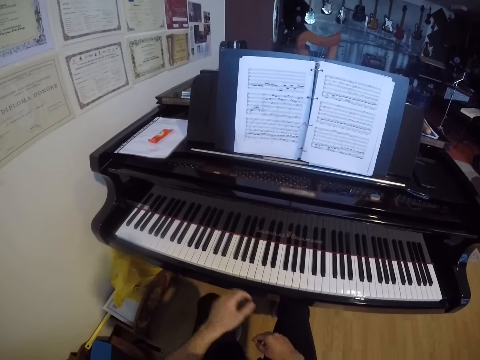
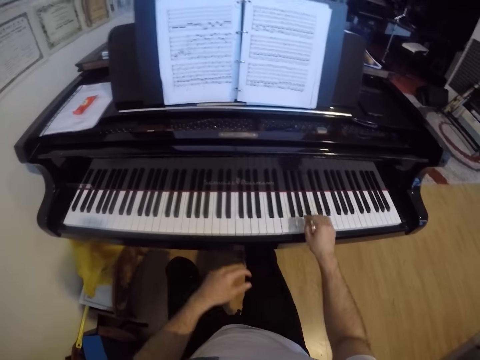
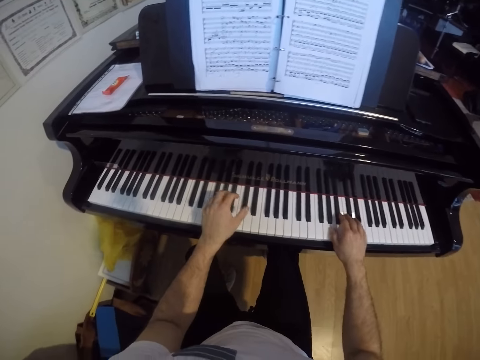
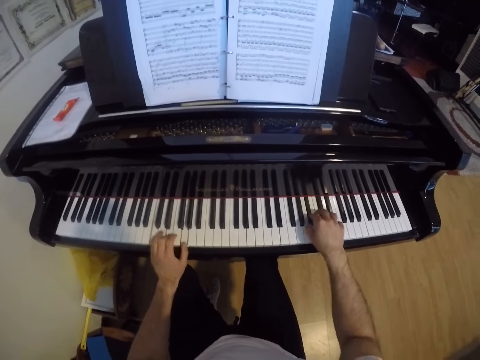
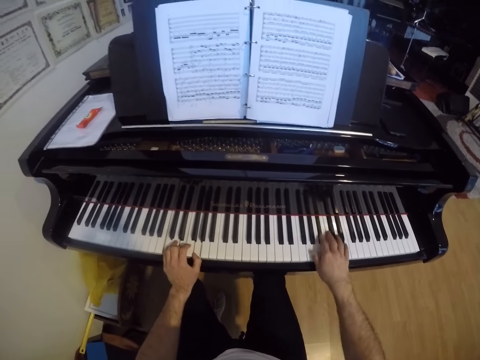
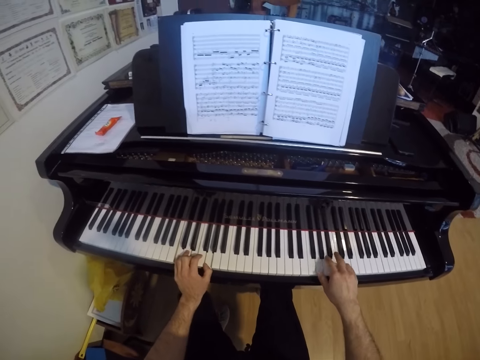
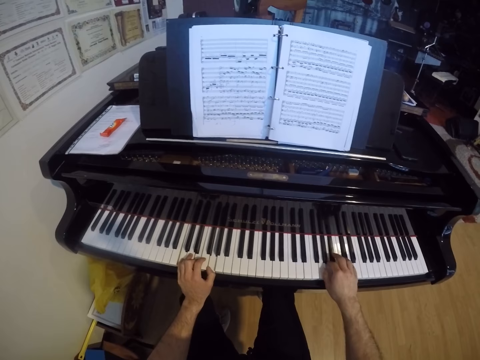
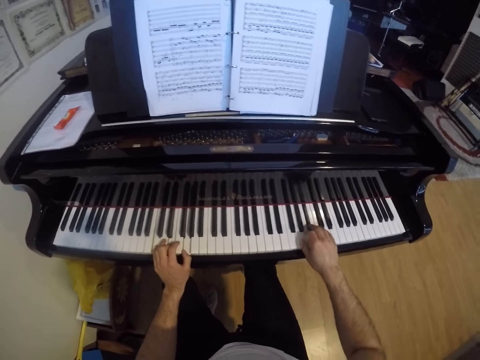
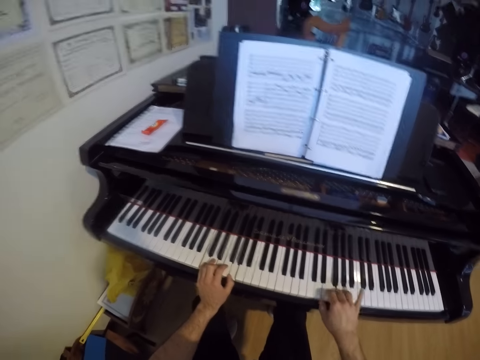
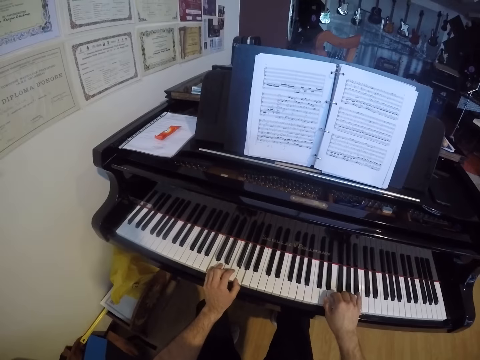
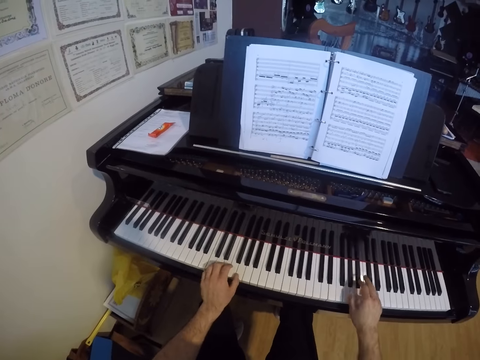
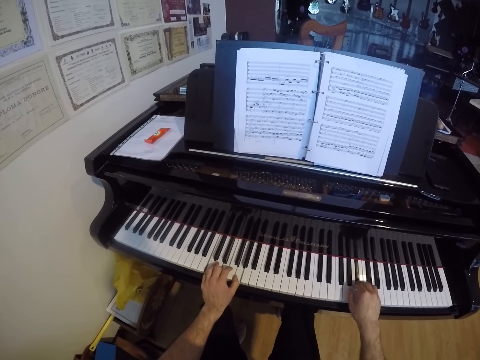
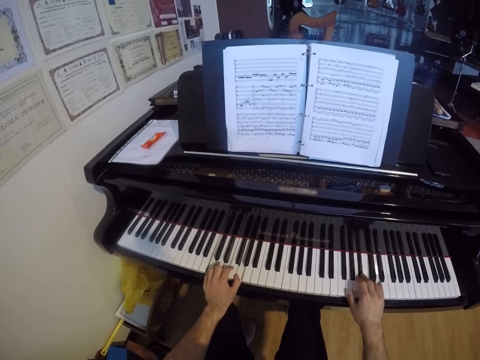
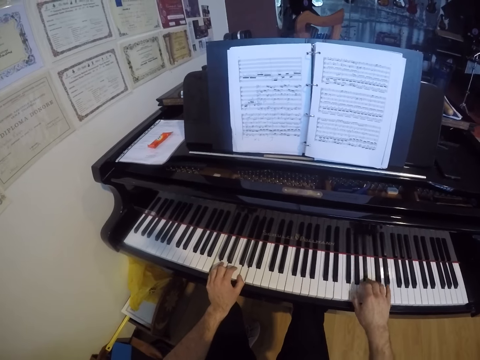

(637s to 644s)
The camera wearer plays the piano with both hands.

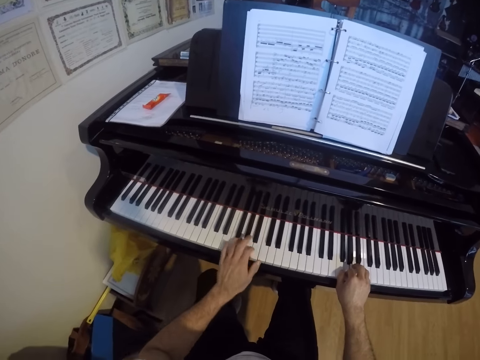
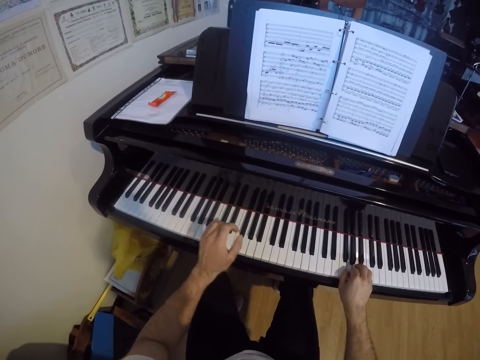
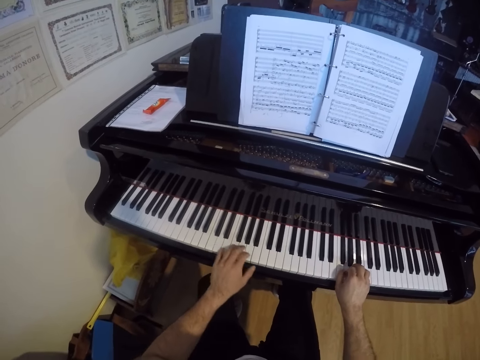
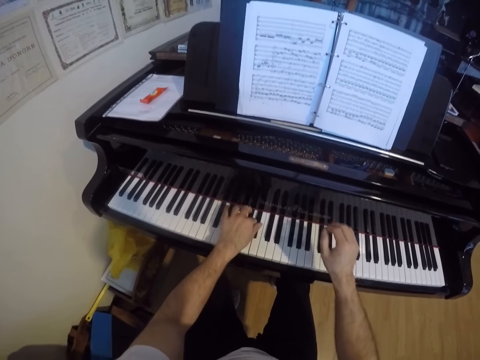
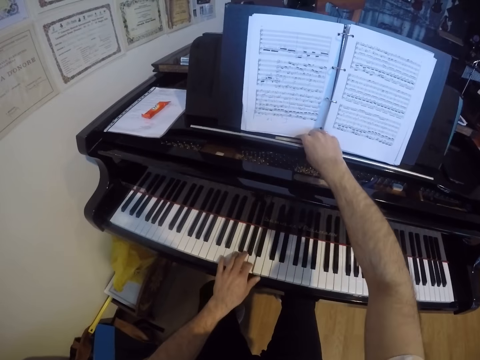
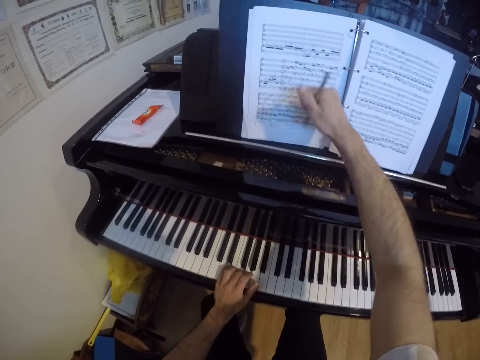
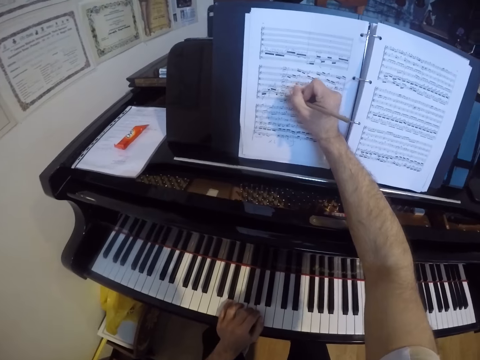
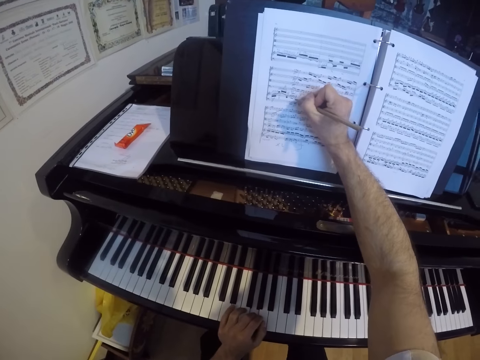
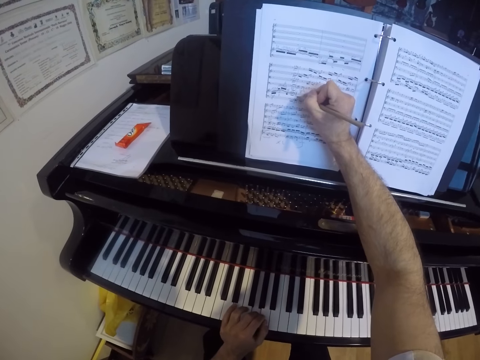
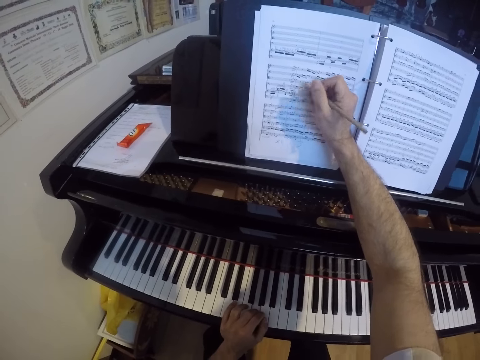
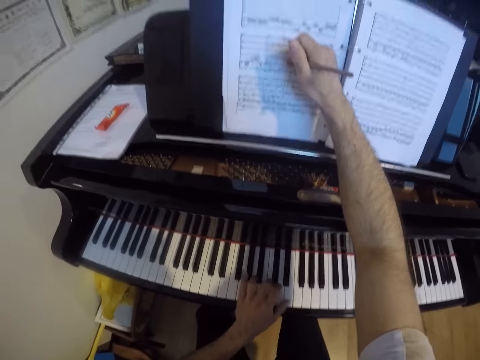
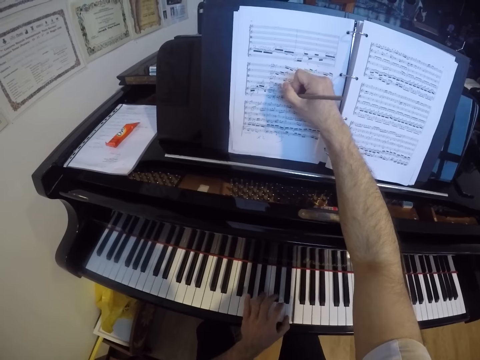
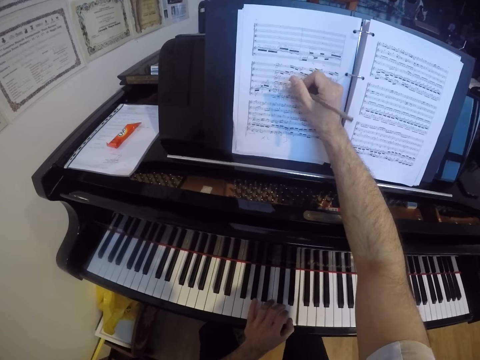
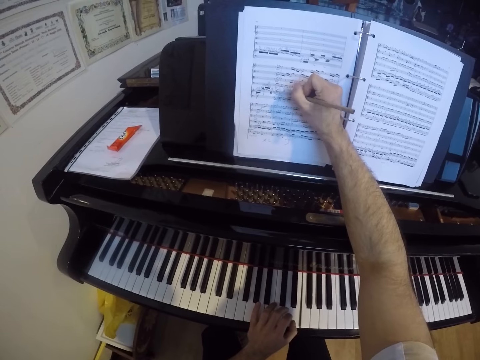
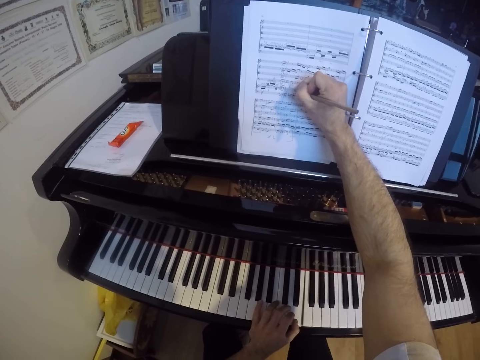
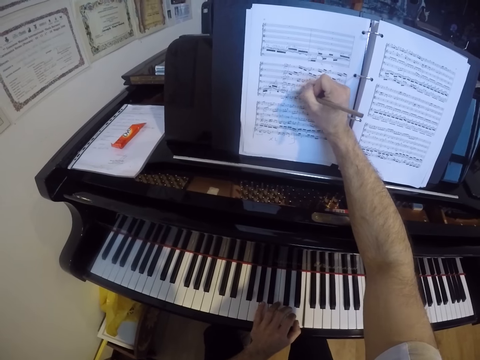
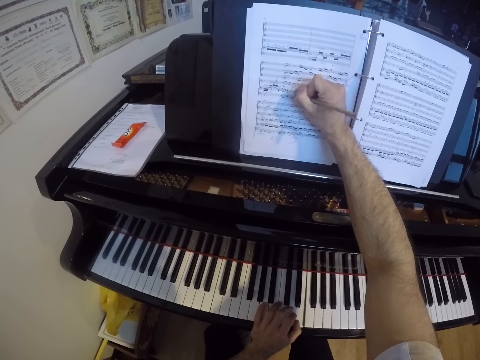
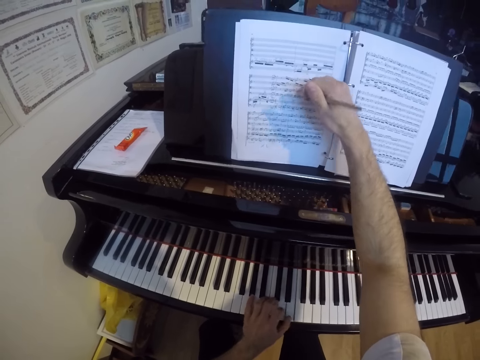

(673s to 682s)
The camera wearer picks up the pencil on the piano with his right hand. He plays the piano with his left hand. He writes on the piano sheet on the piano with his right hand.

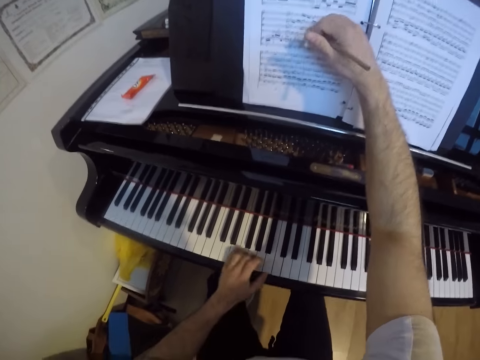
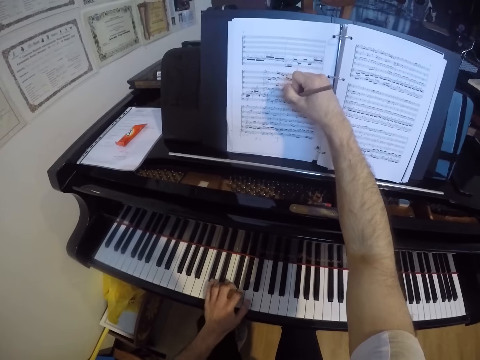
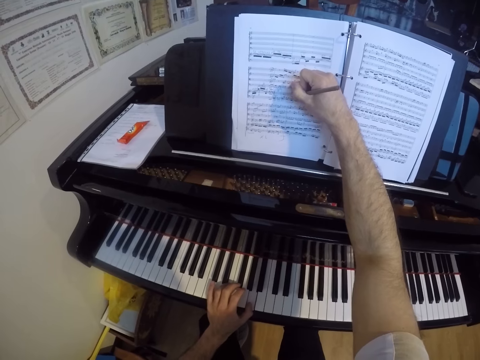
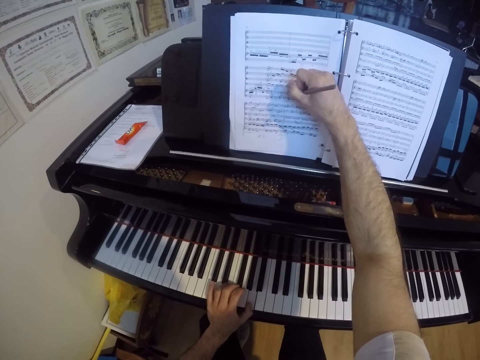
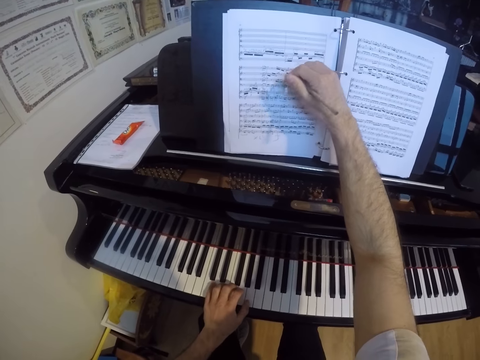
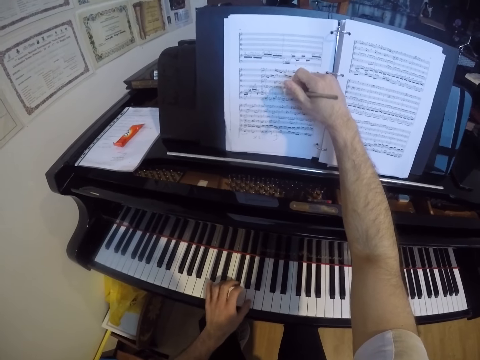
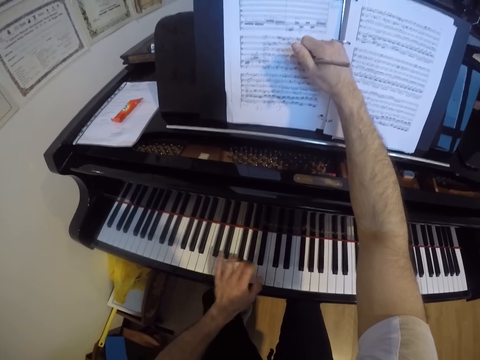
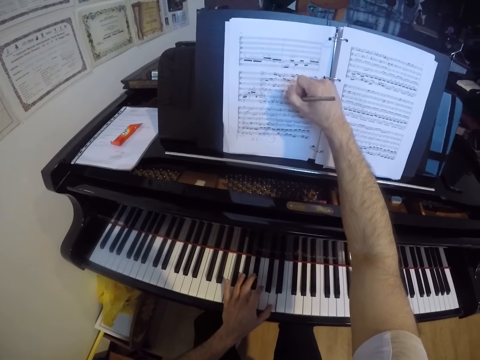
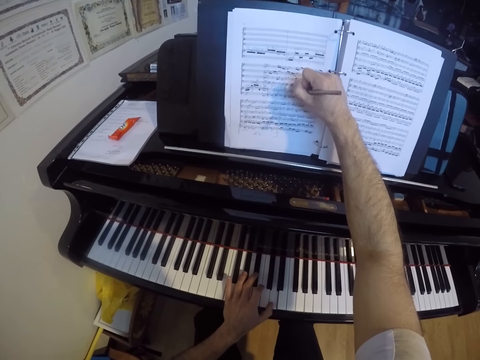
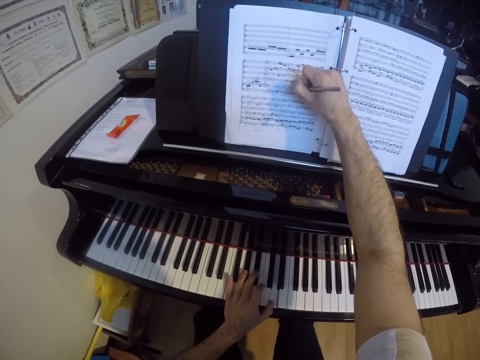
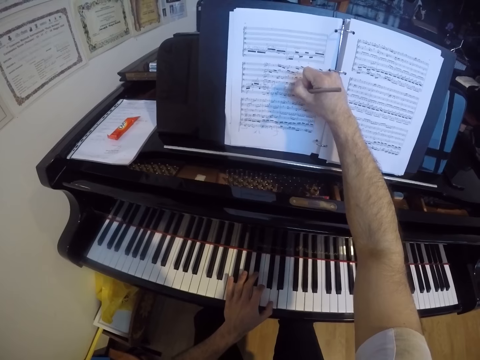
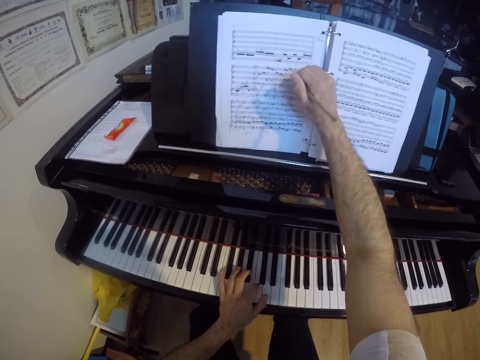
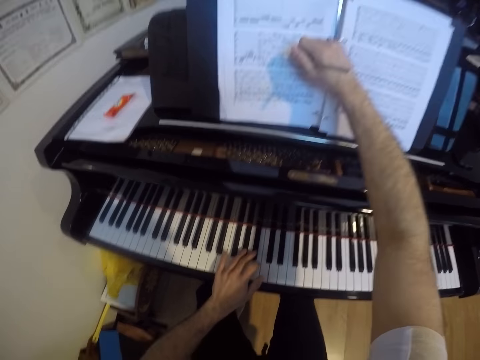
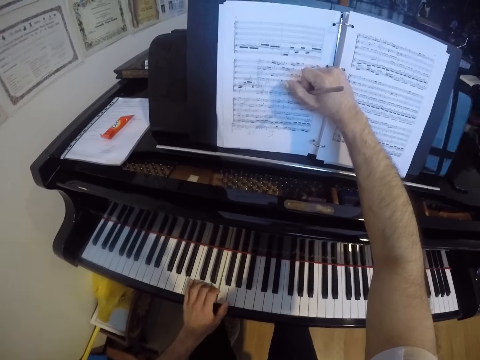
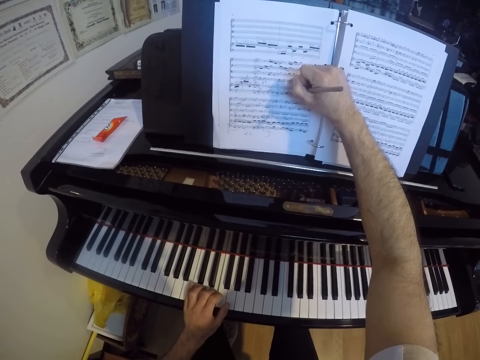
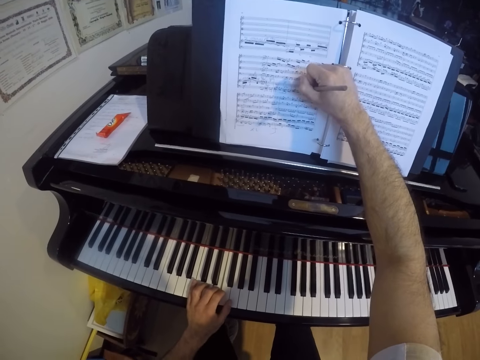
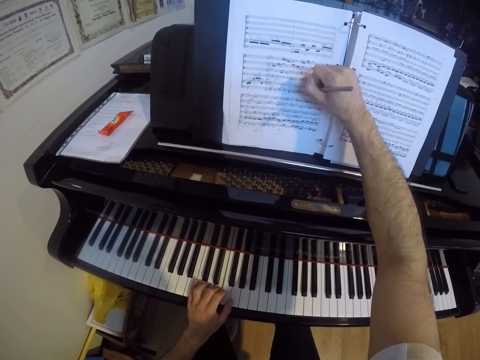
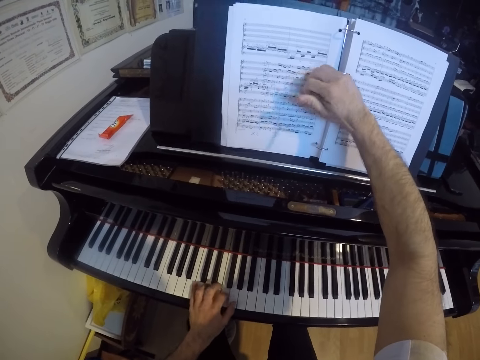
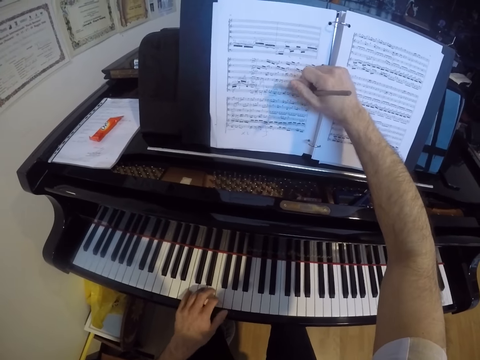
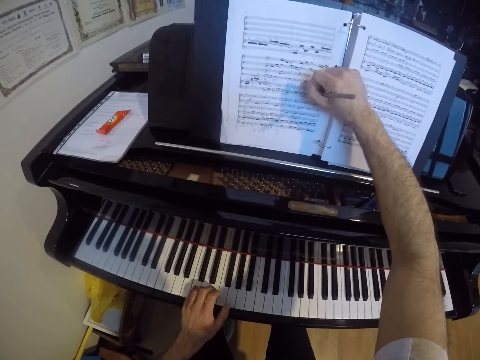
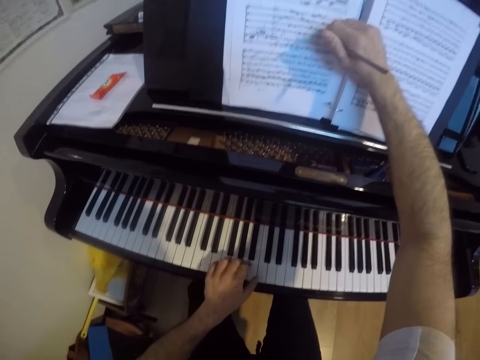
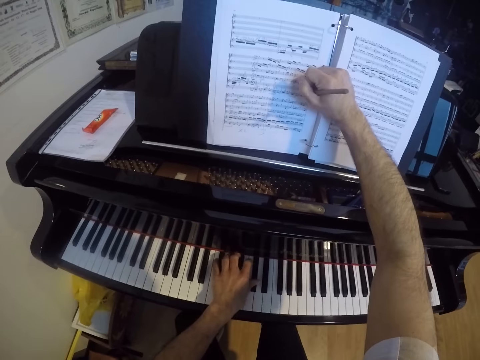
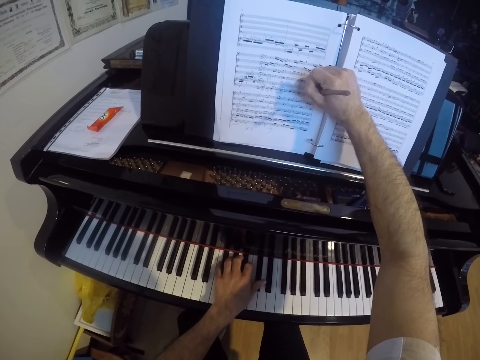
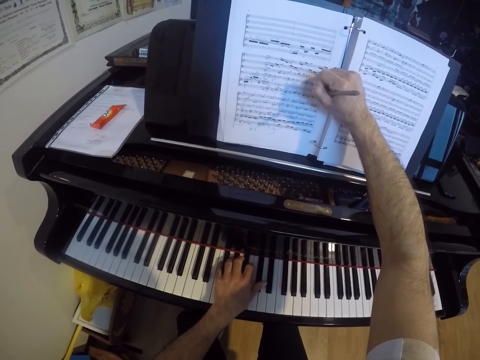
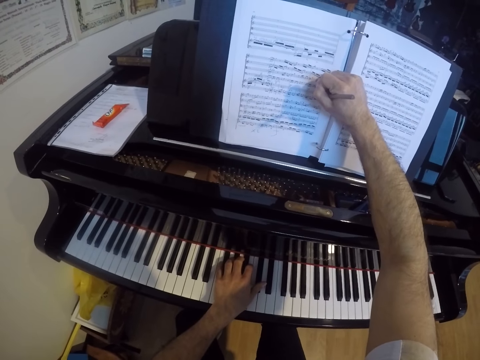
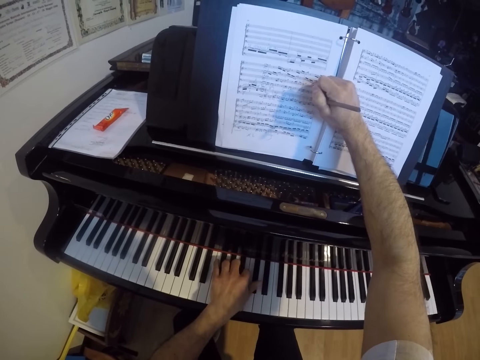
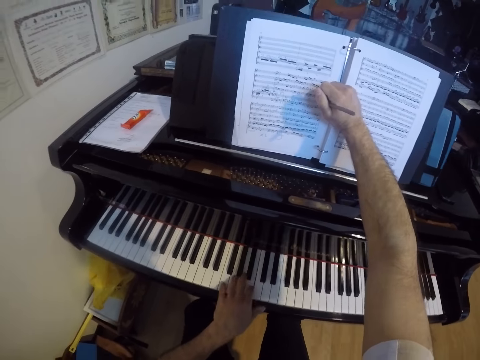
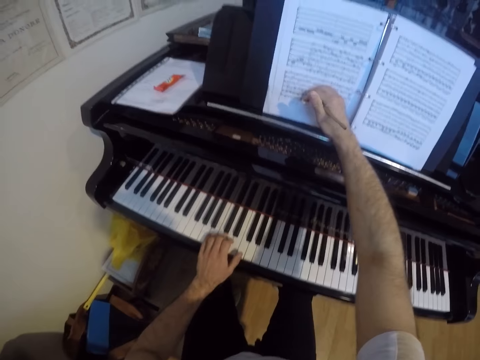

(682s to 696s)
The camera wearer plays the piano. They write down on the book with a pen. They play the piano.
